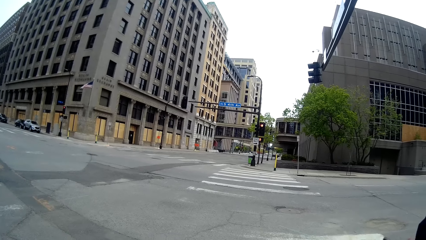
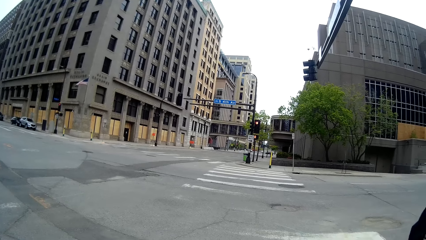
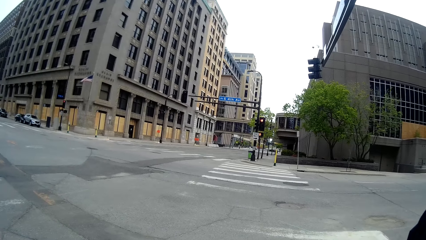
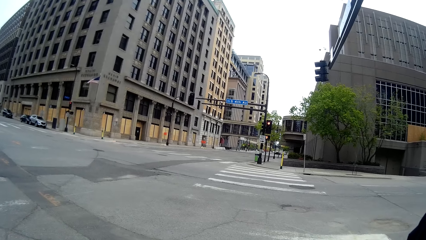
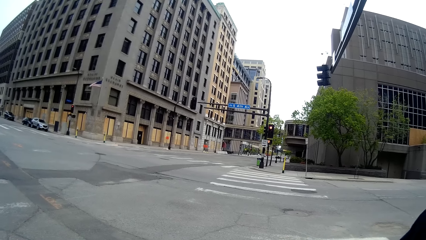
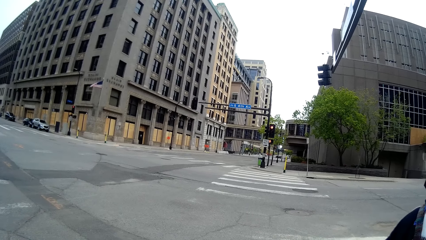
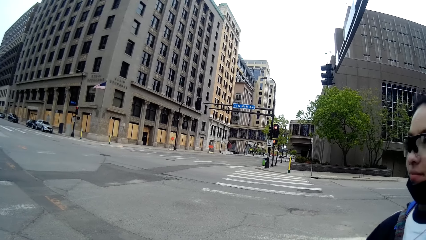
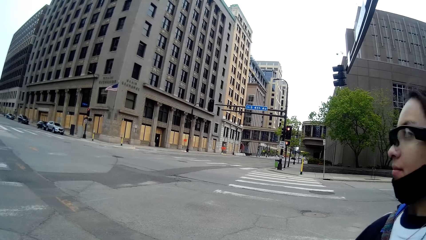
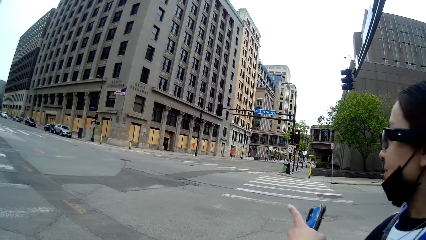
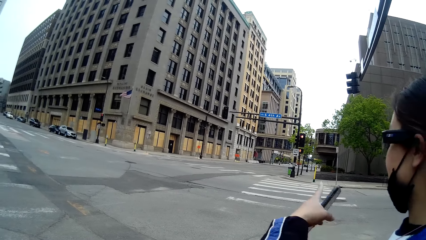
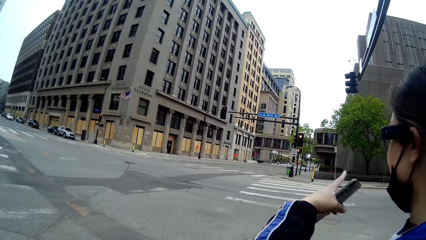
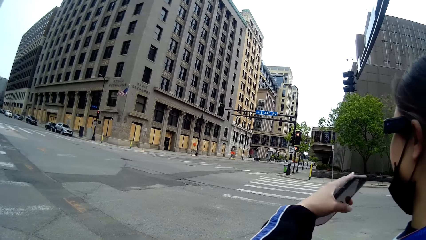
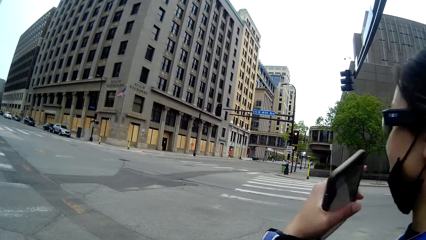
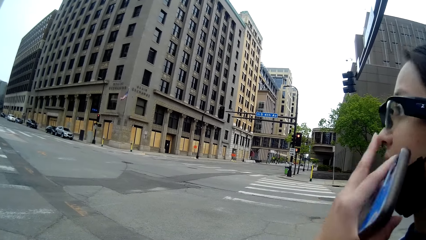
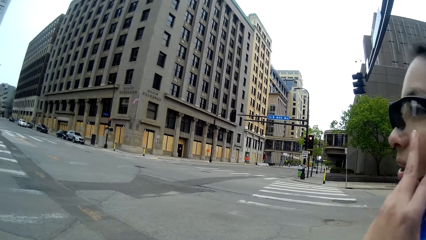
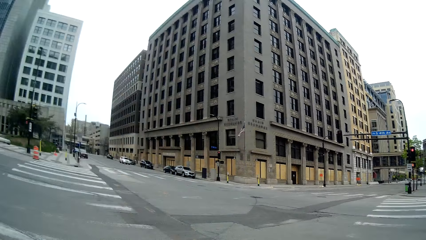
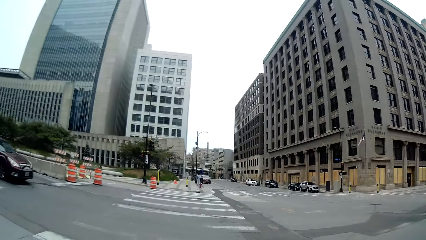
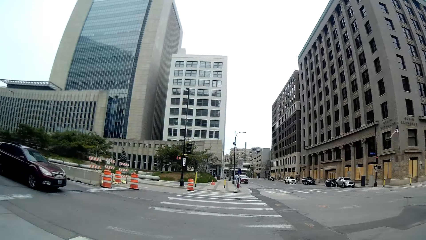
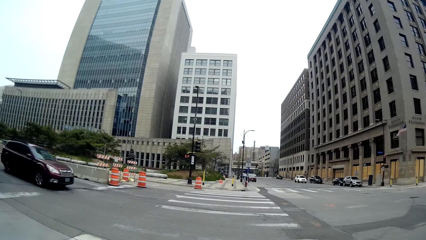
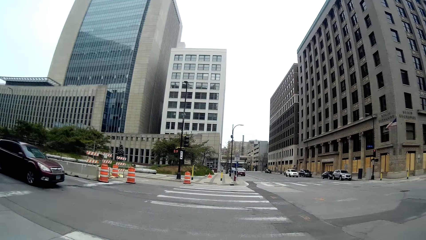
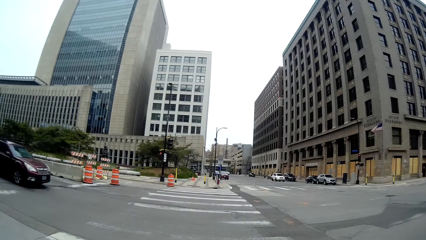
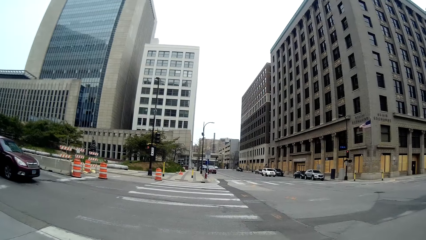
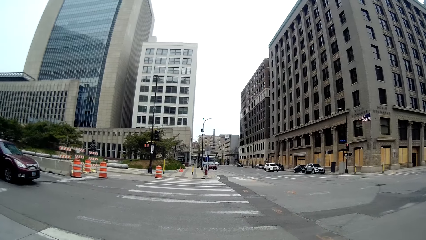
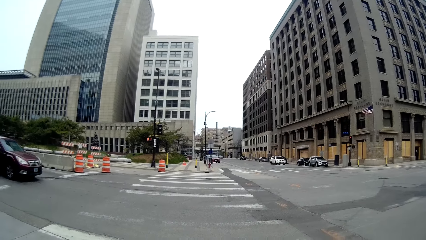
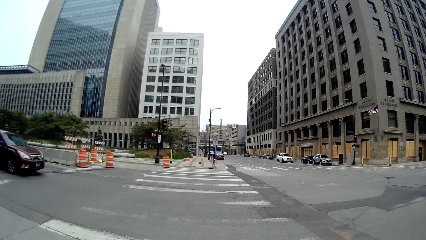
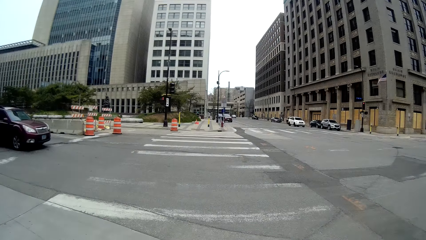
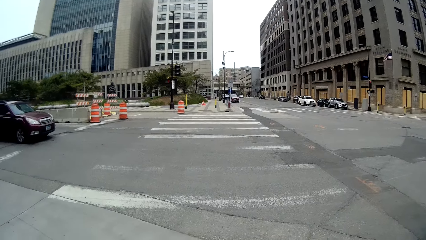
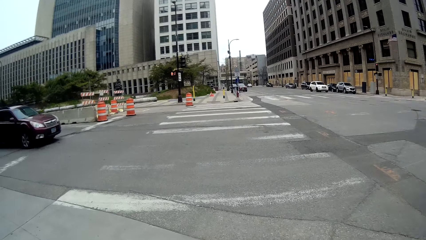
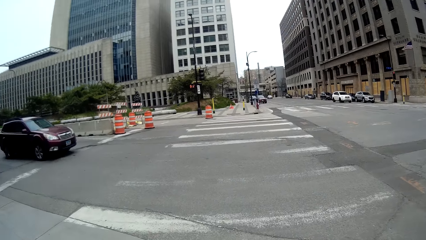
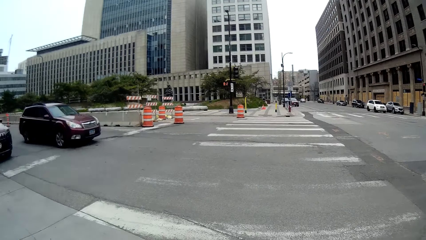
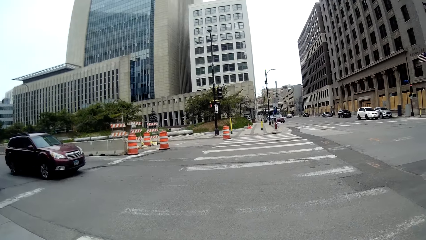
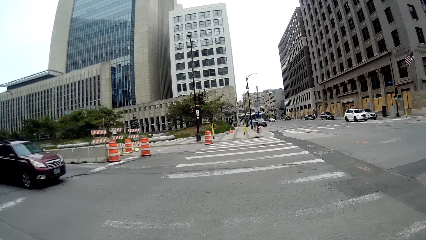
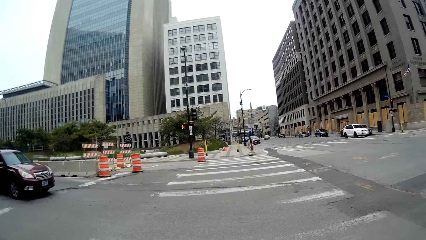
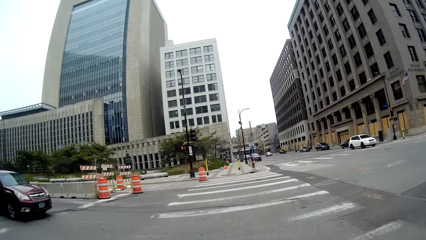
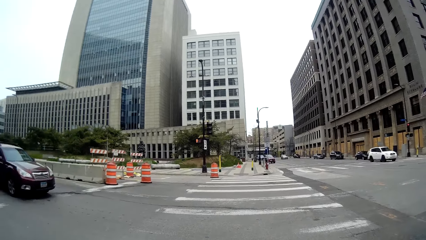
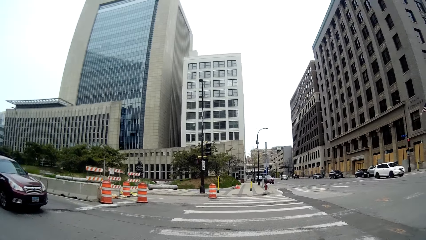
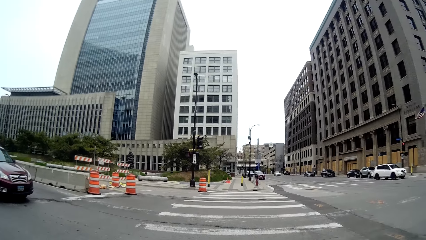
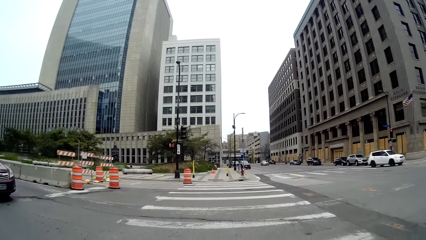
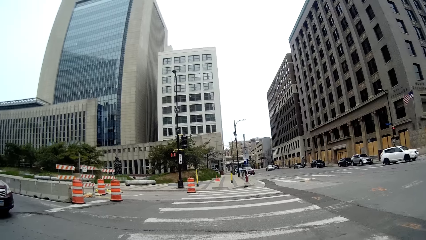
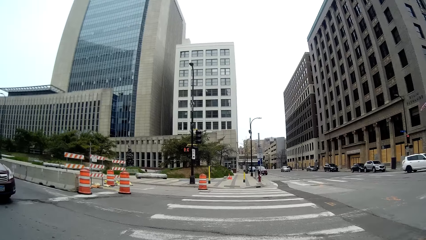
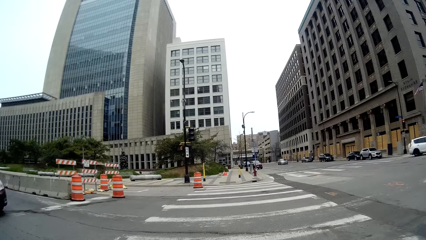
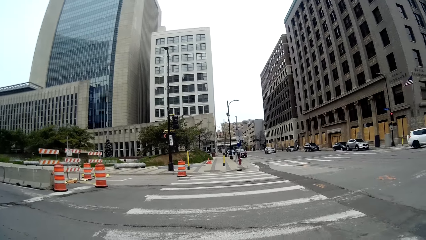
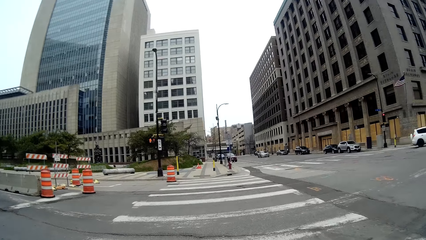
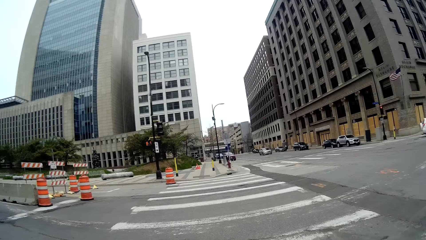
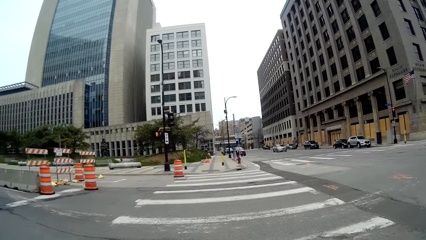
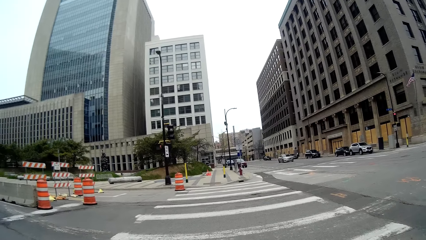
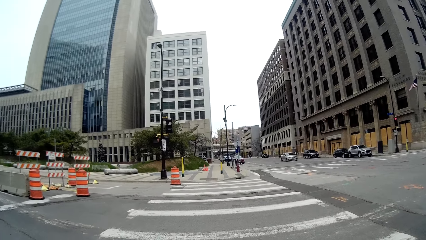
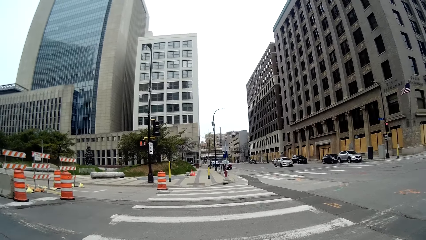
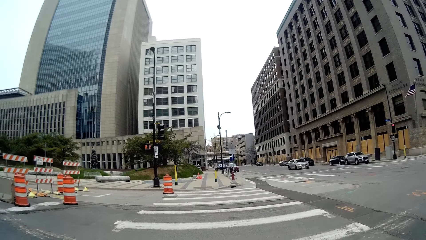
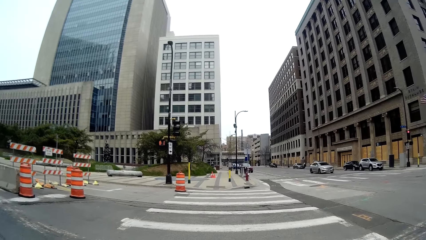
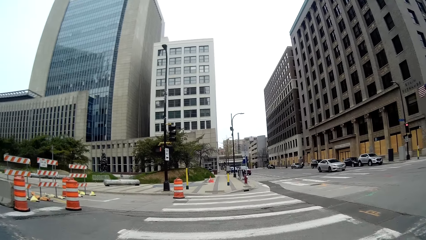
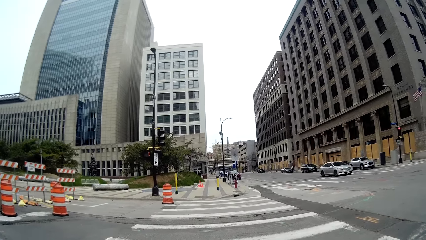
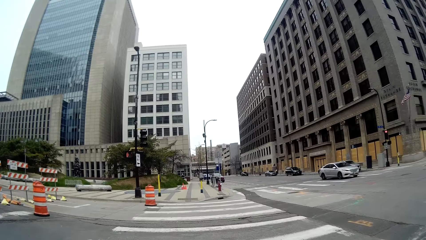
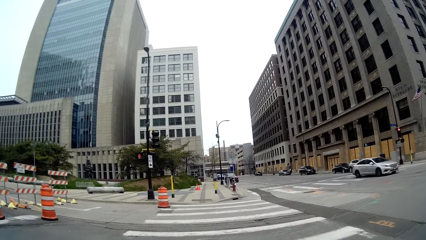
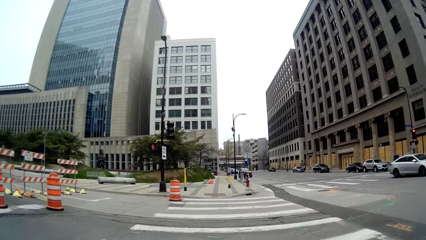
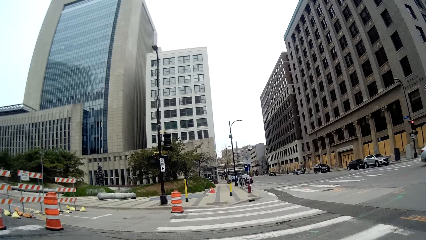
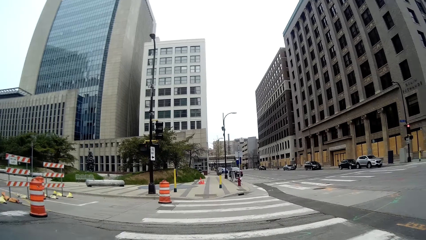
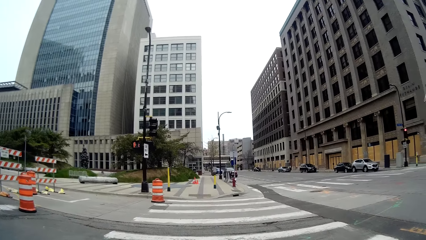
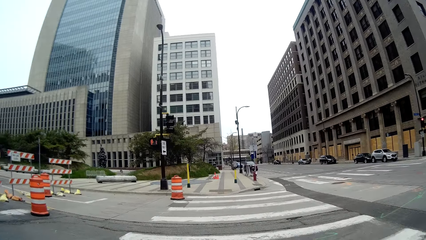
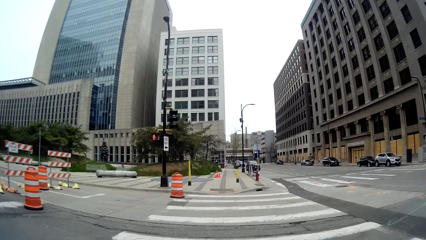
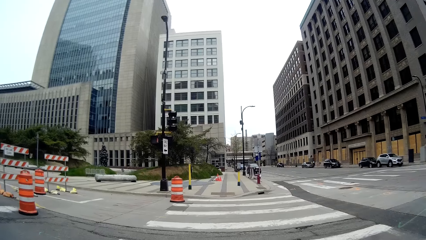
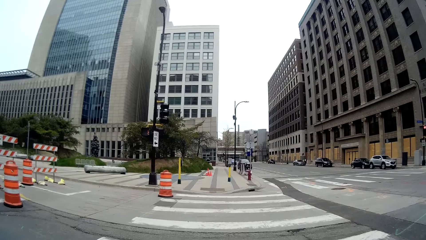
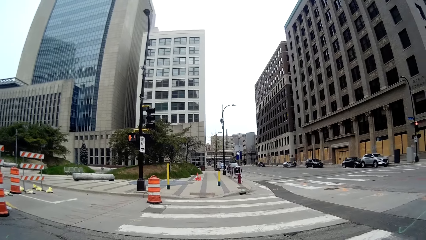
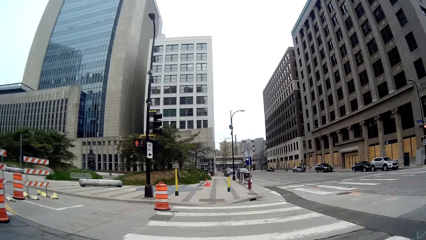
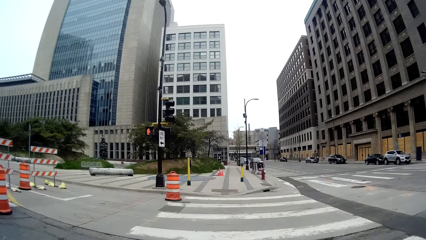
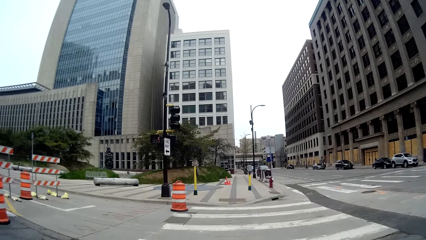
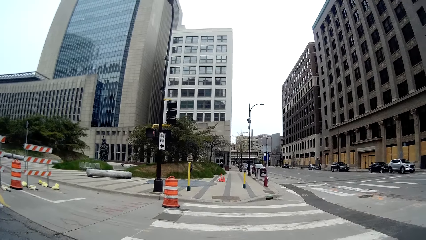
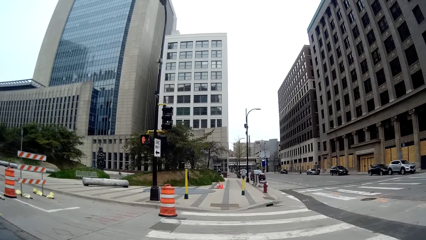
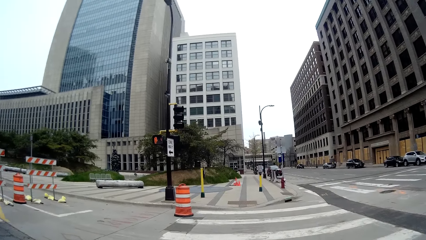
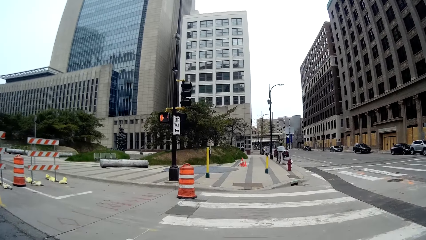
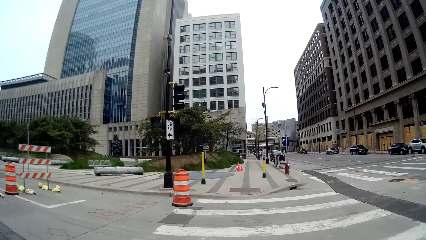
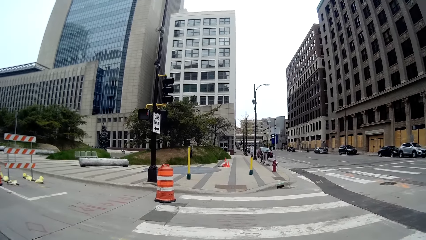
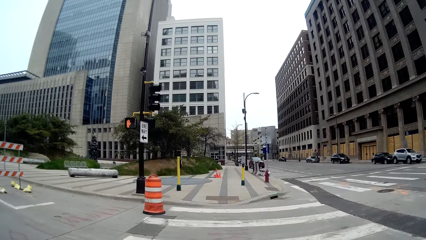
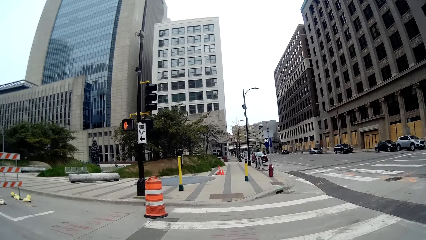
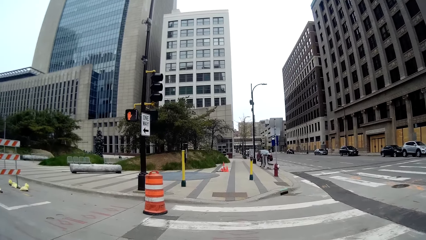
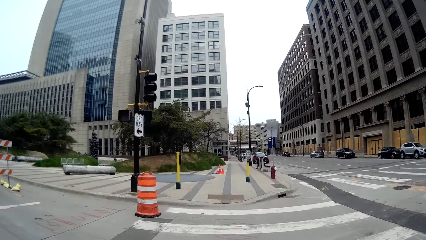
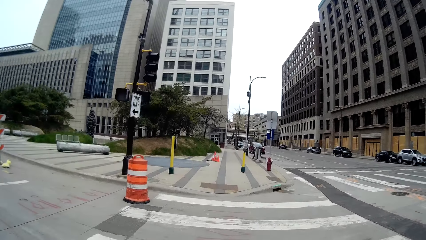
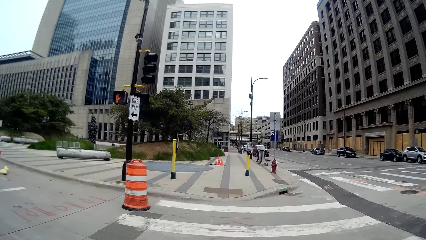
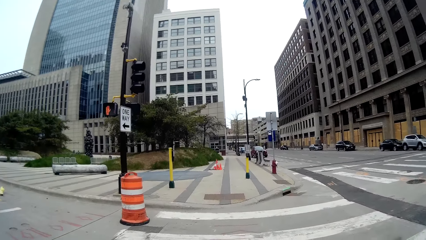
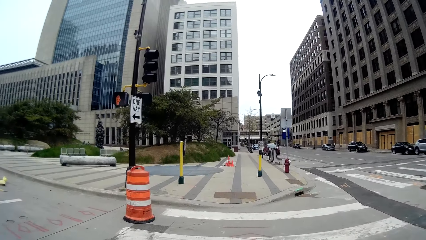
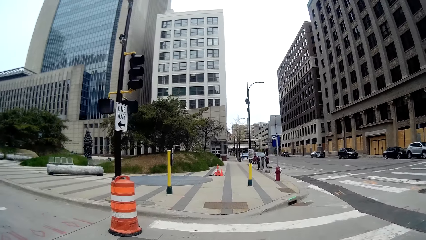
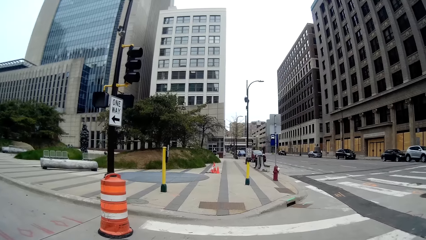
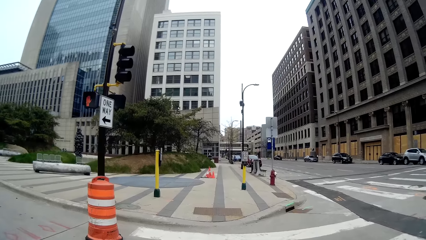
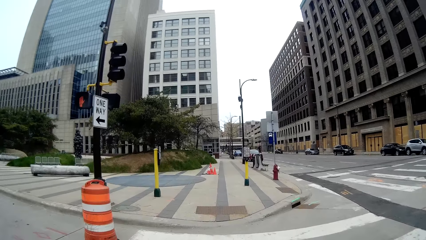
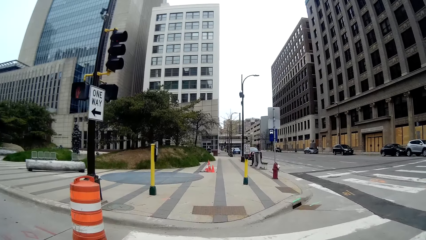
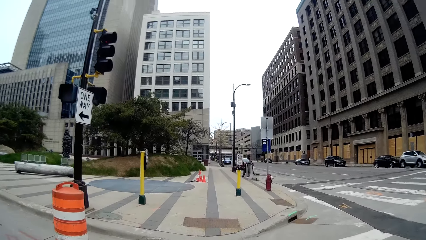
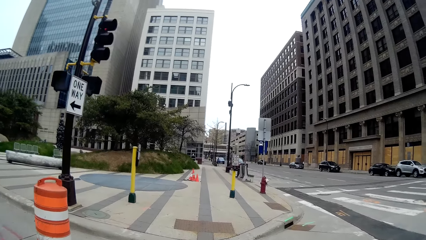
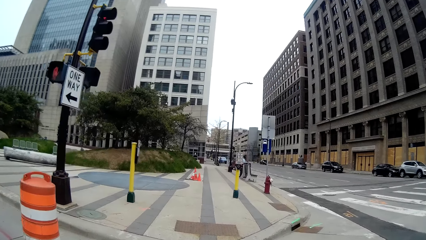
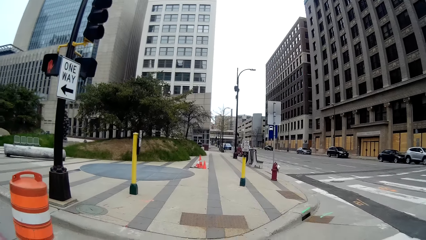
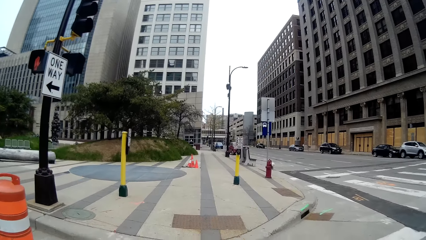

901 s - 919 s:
The woman points towards a direction with her left hand and talks to the camera wearer. The camera wearer looks around. They walk over a zebra line on the walkway. They cross the road.
